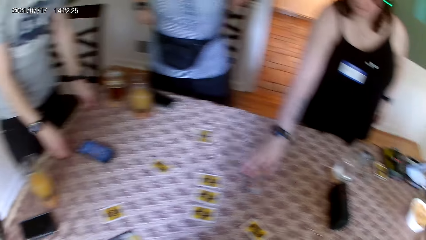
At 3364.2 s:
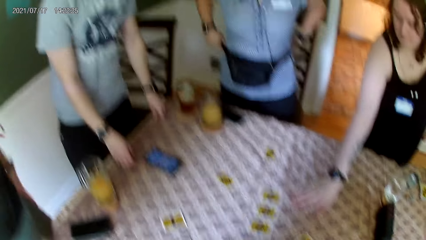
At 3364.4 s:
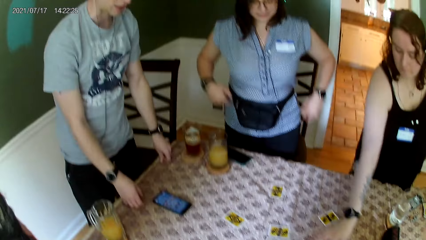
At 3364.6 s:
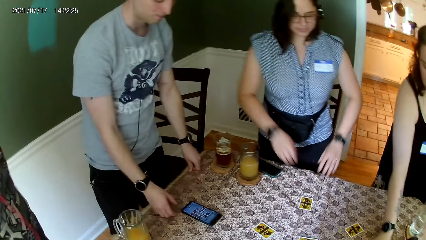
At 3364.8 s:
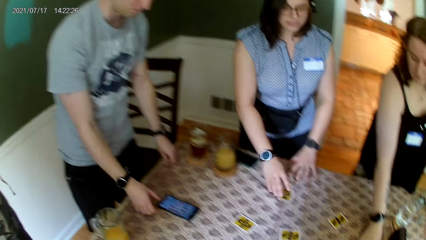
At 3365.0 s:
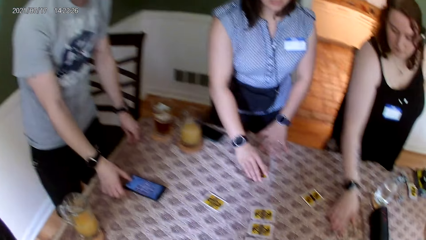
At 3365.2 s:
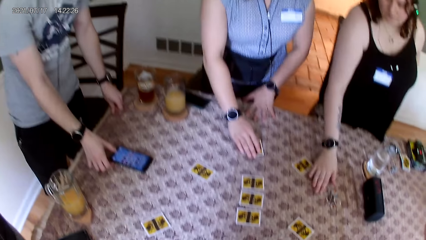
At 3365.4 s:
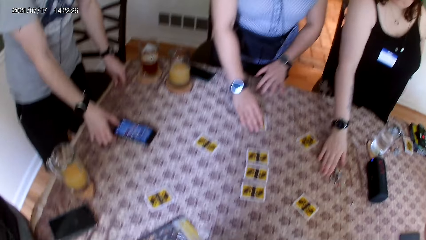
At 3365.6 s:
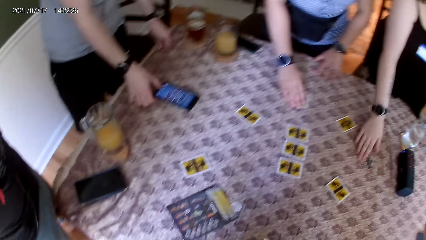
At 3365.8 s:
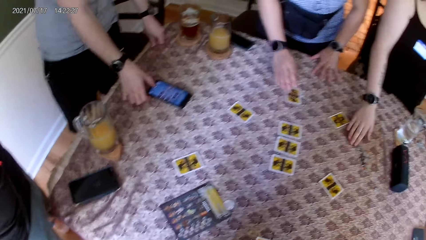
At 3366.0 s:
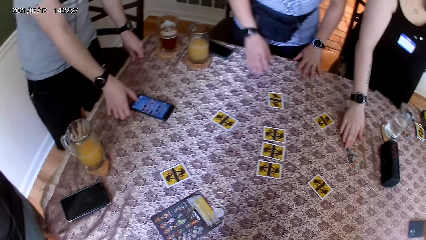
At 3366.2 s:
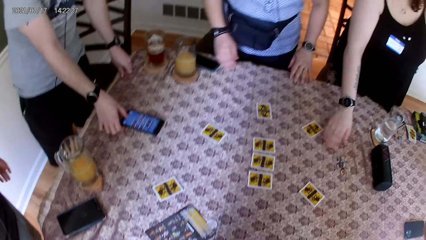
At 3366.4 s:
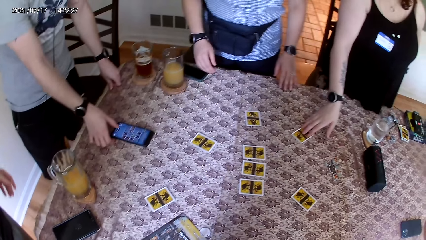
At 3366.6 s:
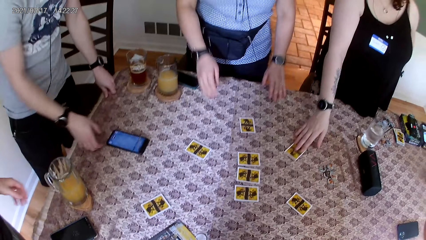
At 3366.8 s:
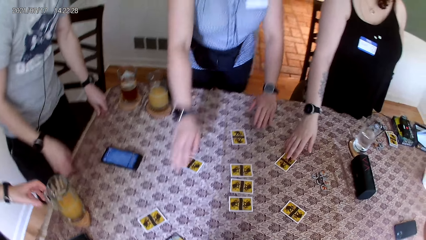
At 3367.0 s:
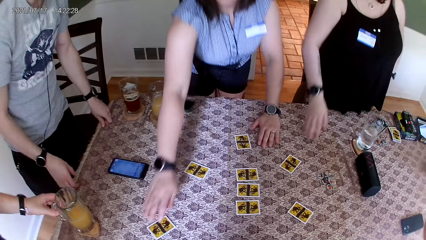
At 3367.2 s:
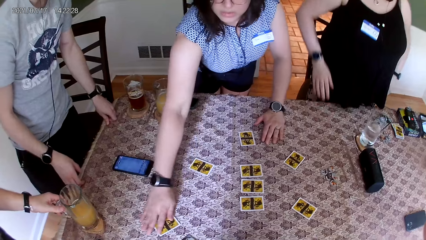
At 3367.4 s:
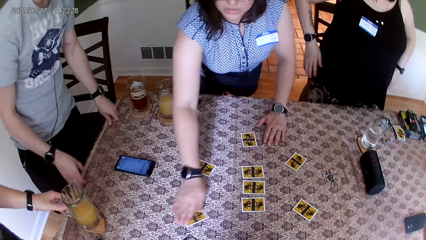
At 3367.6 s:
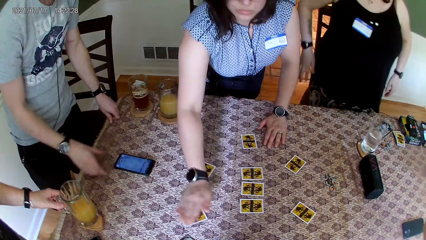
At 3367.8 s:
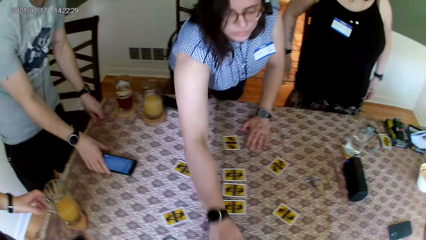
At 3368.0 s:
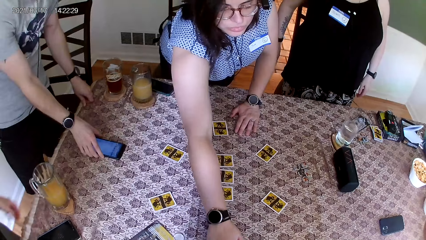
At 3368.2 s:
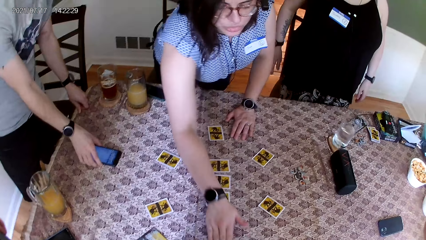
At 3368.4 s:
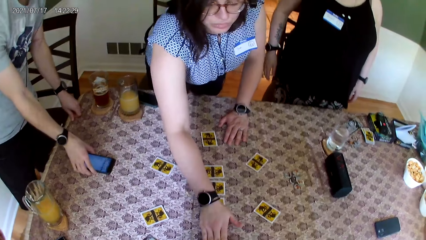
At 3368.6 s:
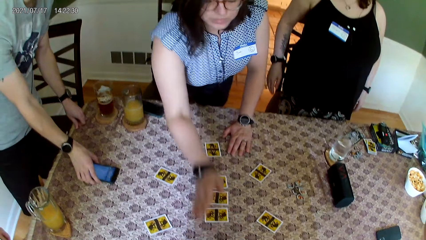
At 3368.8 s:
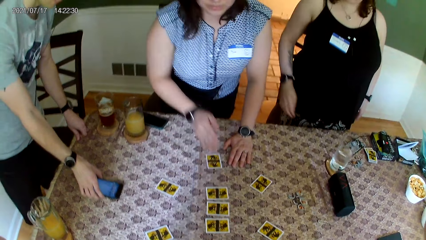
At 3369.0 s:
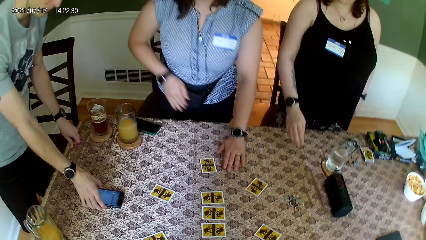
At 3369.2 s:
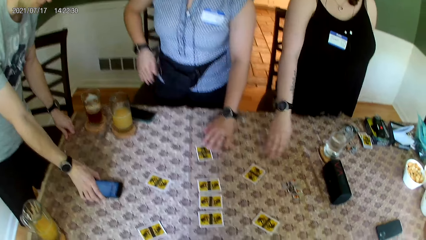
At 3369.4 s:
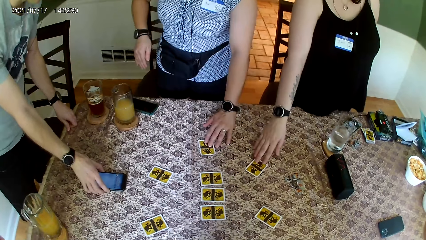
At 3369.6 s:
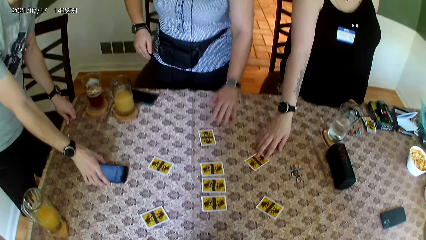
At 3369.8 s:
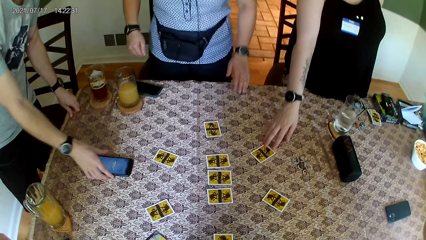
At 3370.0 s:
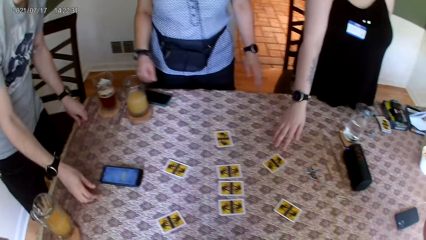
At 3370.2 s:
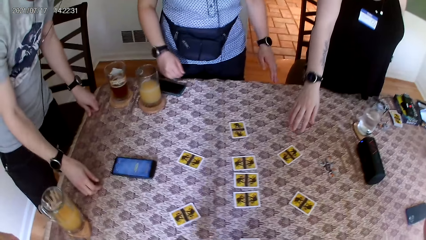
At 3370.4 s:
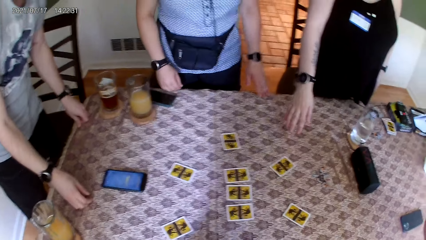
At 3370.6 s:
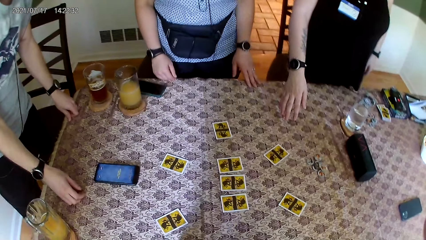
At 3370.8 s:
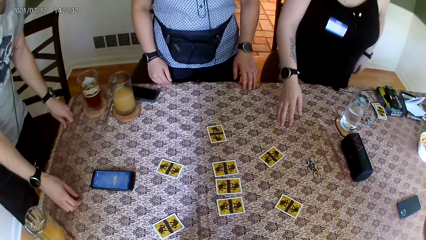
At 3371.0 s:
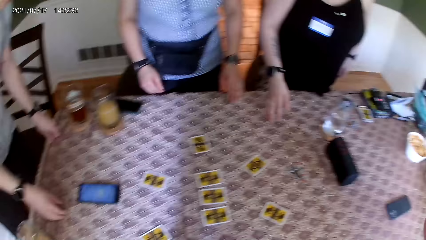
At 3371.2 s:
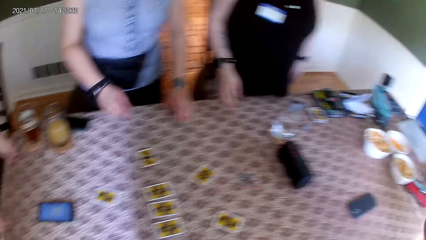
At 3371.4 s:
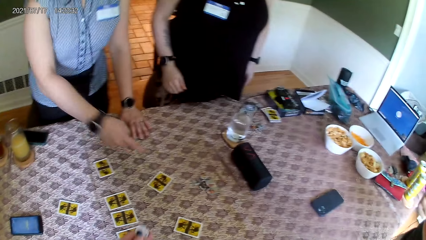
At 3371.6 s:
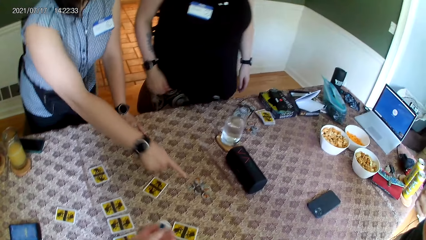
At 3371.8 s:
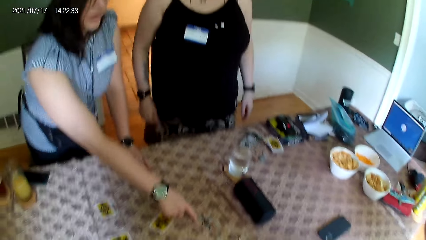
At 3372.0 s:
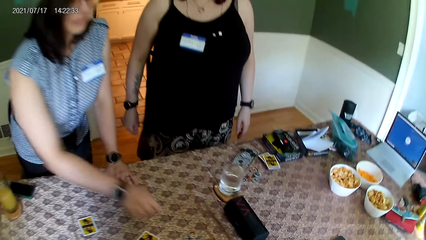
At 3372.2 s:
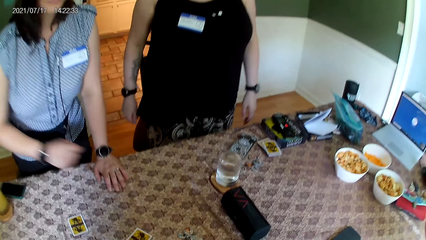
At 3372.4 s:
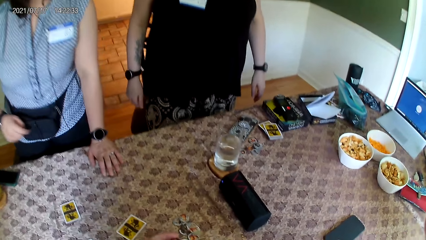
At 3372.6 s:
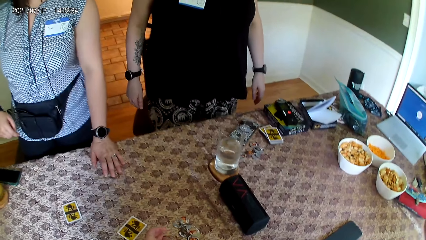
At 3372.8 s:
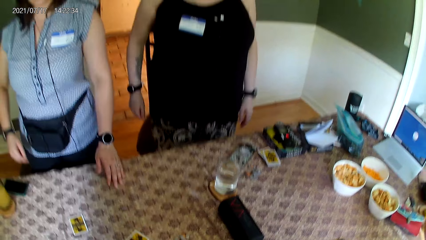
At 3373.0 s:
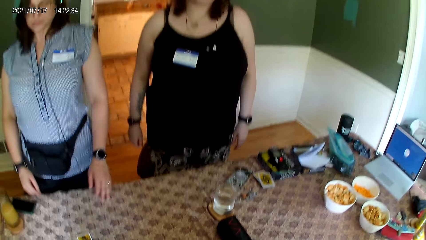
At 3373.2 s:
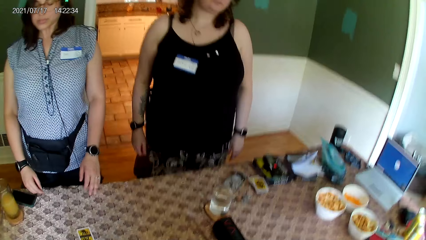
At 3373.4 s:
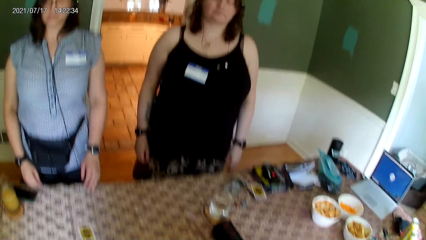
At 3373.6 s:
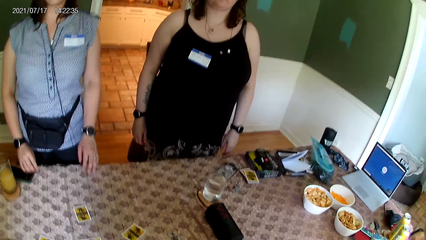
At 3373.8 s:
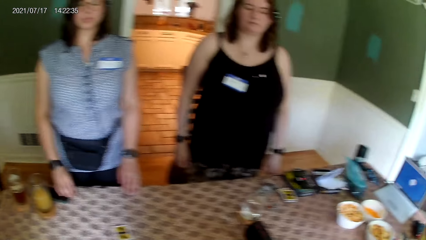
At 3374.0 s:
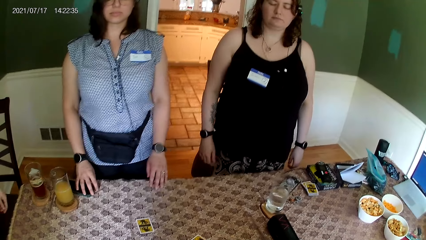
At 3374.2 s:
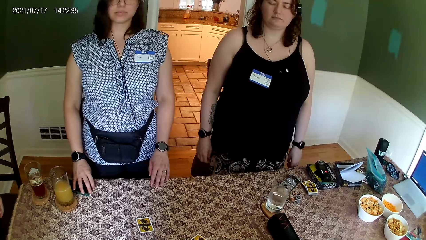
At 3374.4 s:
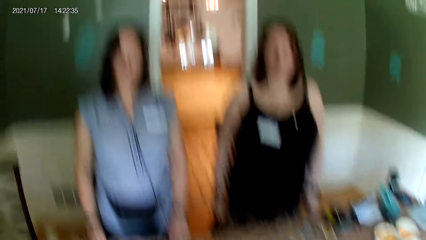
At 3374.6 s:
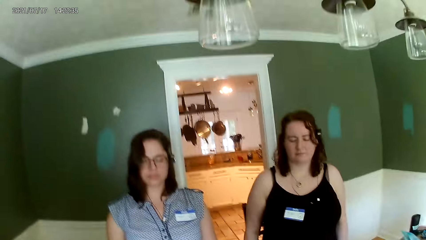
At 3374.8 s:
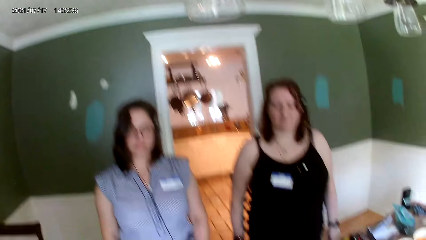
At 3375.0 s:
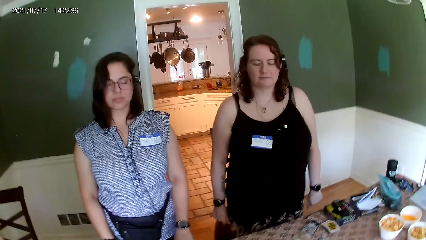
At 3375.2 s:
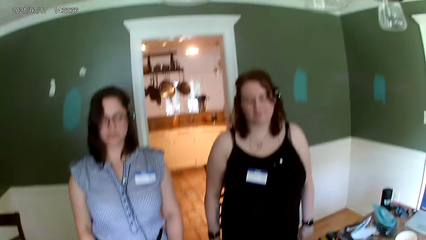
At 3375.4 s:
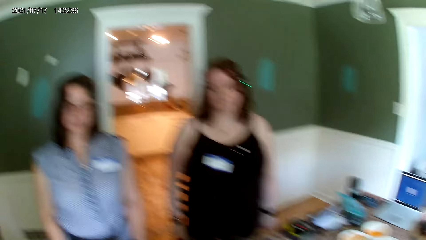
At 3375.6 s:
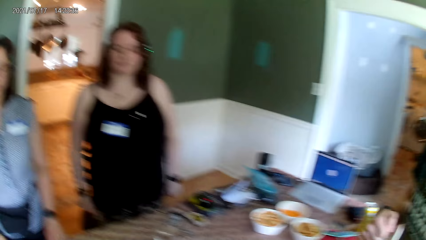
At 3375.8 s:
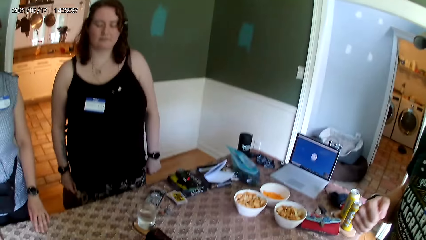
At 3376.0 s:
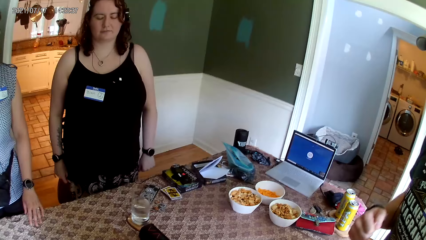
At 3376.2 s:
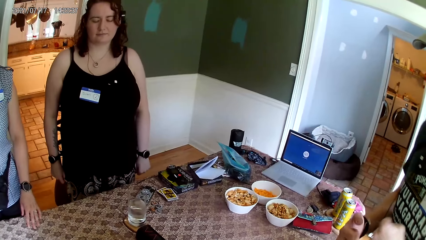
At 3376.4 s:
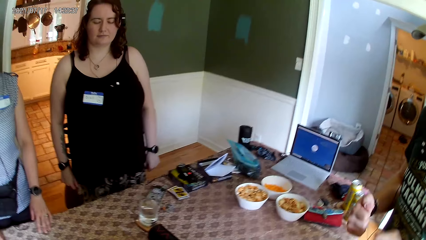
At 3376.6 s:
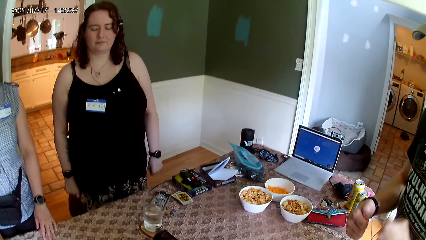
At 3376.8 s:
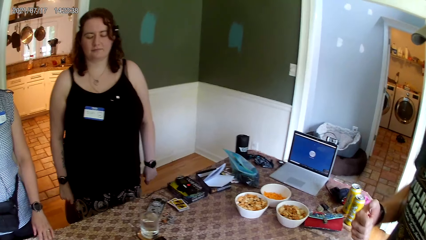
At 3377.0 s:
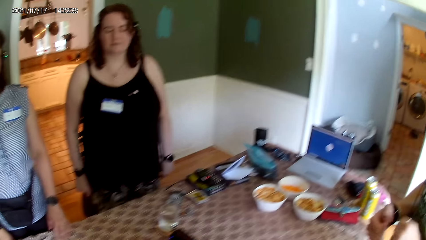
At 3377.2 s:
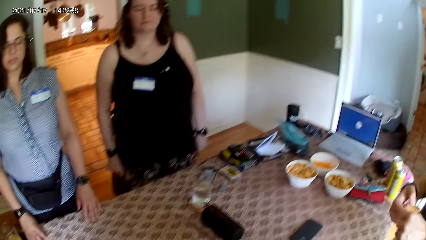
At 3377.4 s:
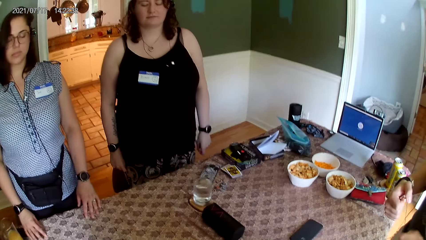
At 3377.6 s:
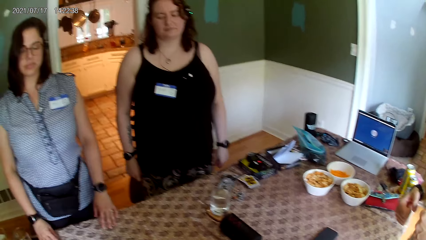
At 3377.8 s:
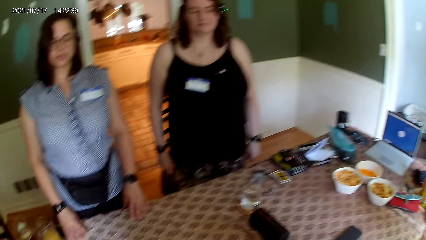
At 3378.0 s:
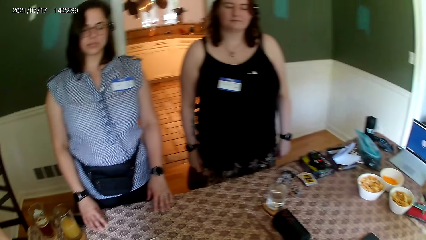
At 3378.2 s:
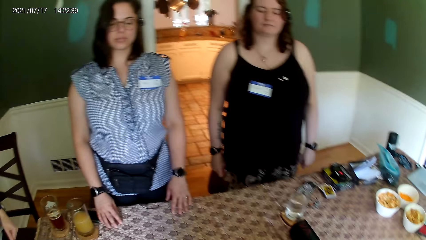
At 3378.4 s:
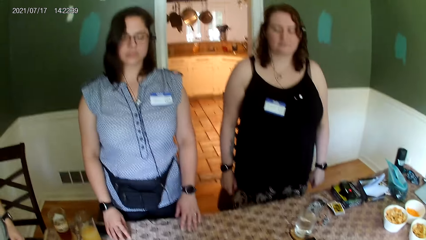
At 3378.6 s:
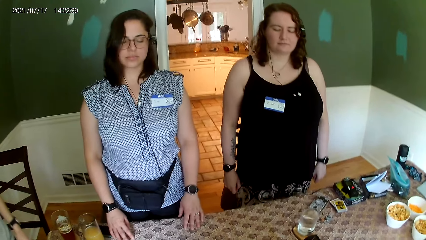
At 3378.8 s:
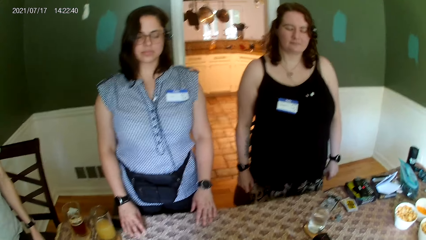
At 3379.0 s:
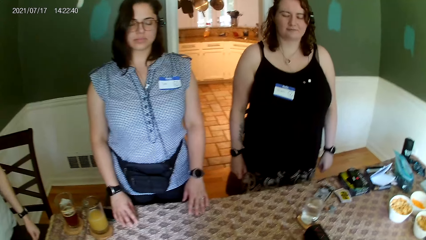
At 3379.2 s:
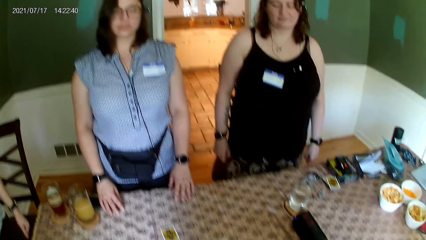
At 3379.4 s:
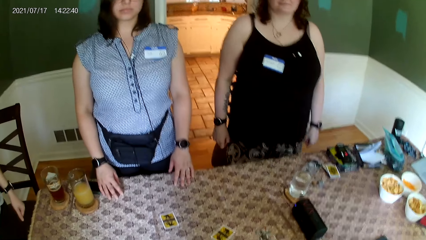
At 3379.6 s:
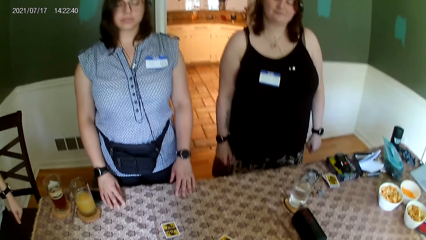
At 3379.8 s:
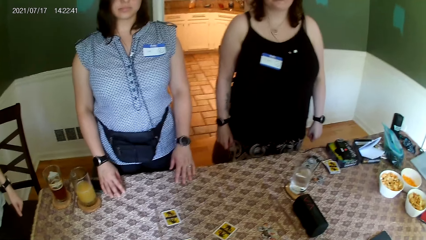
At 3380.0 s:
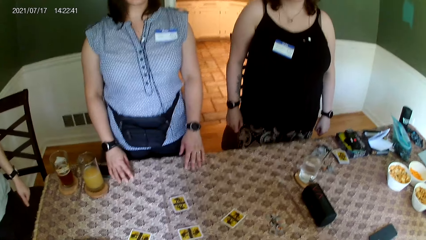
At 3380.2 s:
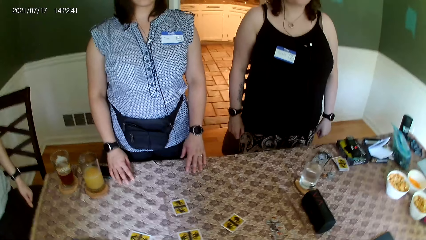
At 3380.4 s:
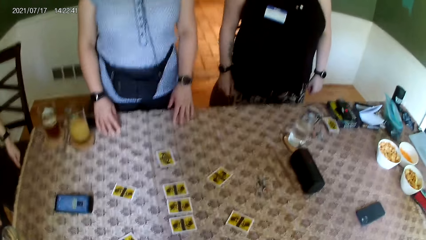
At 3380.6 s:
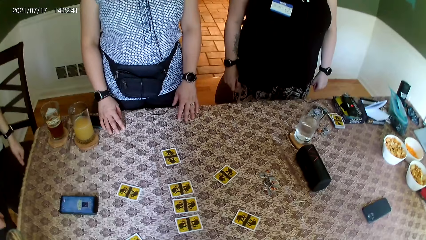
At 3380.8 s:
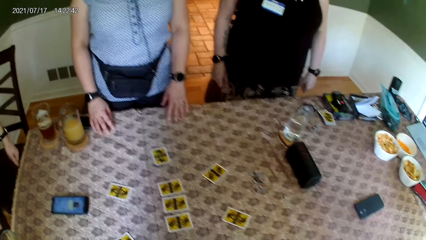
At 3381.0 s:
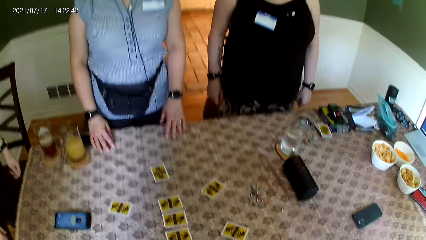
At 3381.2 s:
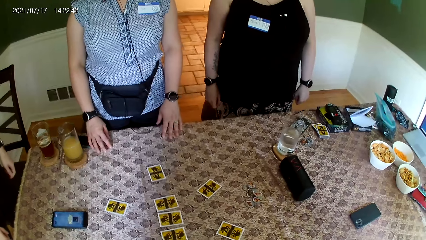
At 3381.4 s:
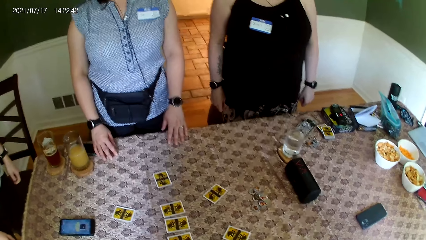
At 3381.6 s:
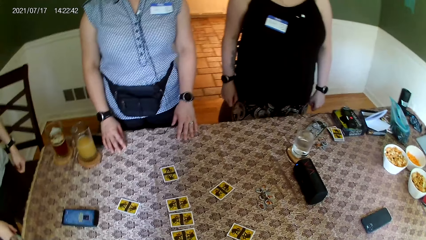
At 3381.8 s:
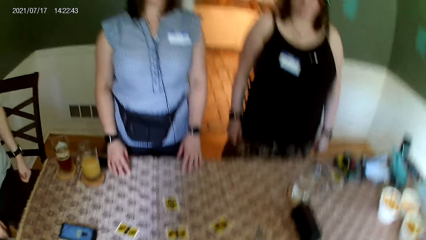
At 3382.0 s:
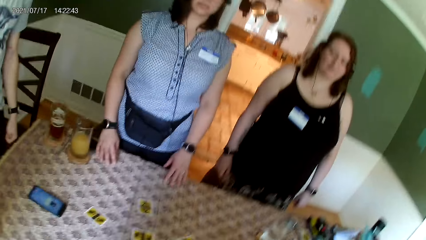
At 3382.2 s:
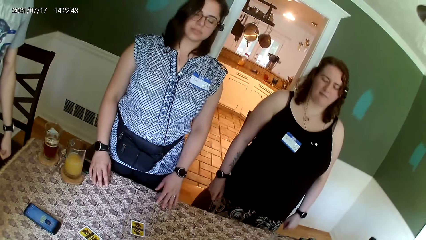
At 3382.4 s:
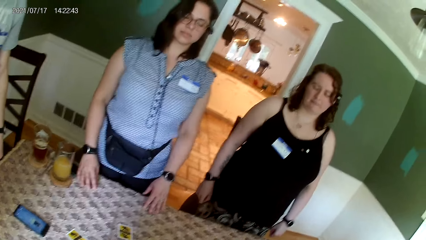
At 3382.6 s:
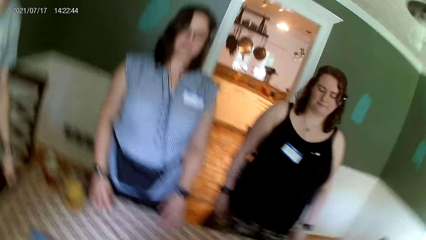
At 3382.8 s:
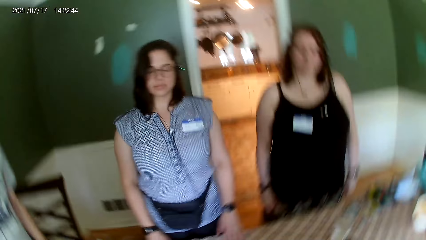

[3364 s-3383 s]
A man speaks to the group of people at the table. The camera wearer and the group of people at the table play a game of cards. The camera wearer converses with the man. They dance to the tune.
